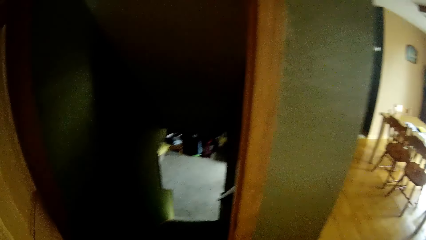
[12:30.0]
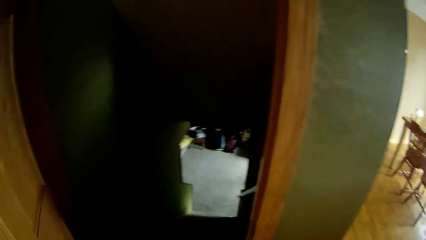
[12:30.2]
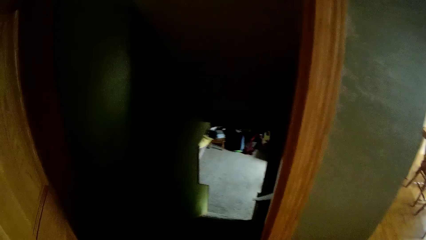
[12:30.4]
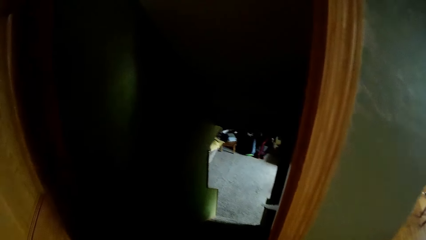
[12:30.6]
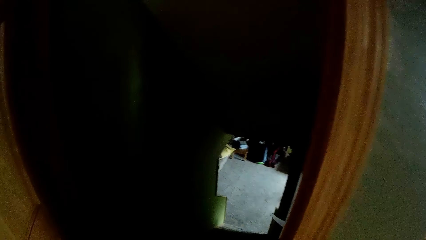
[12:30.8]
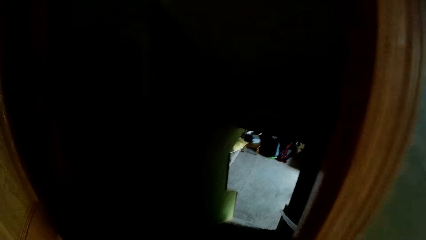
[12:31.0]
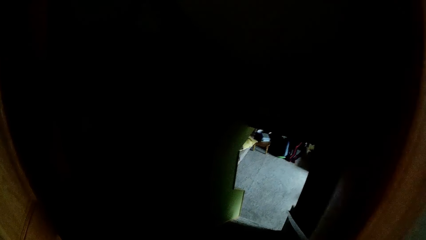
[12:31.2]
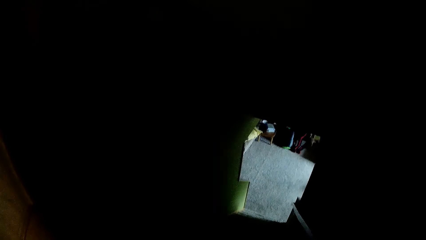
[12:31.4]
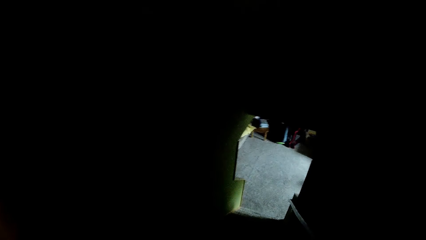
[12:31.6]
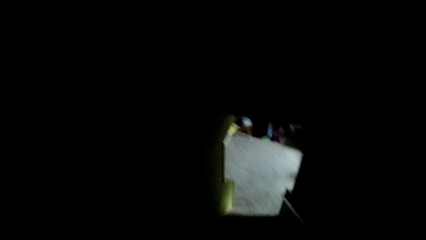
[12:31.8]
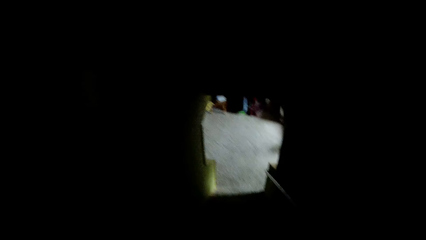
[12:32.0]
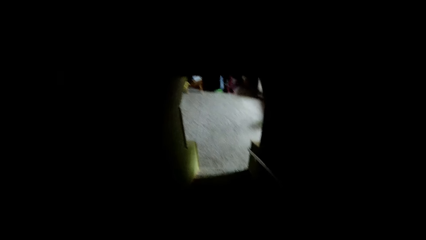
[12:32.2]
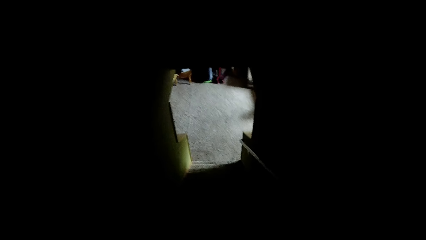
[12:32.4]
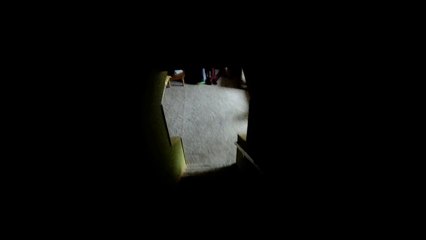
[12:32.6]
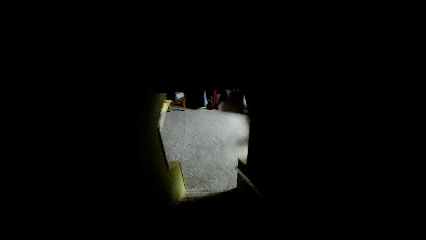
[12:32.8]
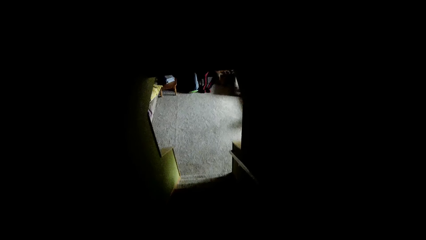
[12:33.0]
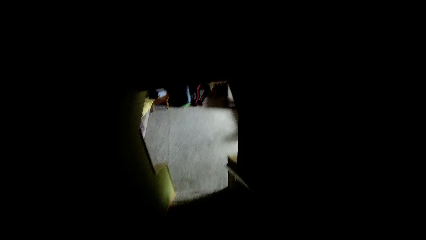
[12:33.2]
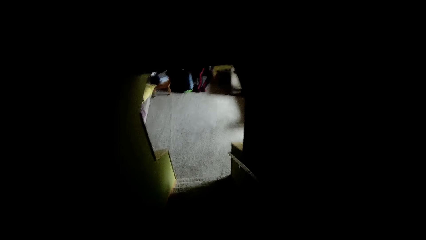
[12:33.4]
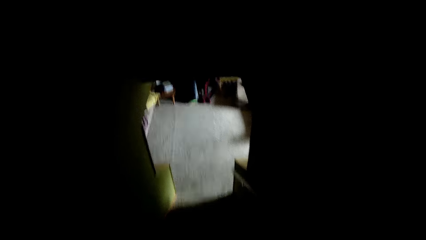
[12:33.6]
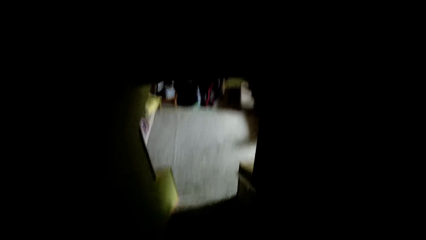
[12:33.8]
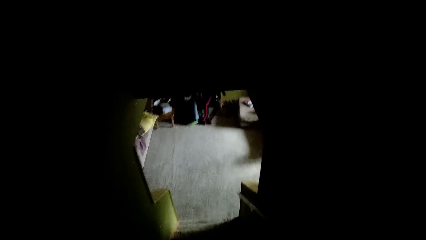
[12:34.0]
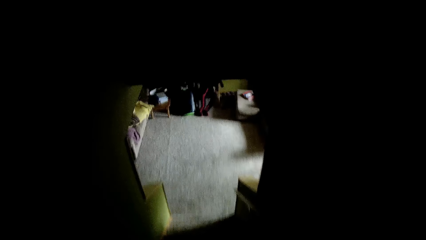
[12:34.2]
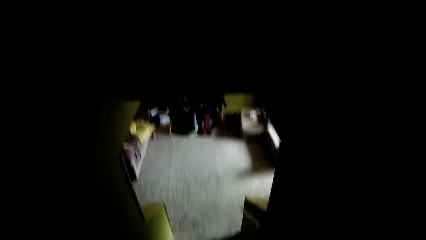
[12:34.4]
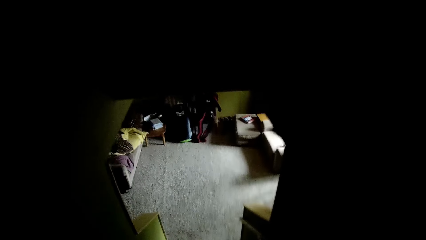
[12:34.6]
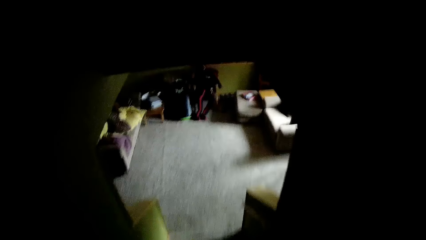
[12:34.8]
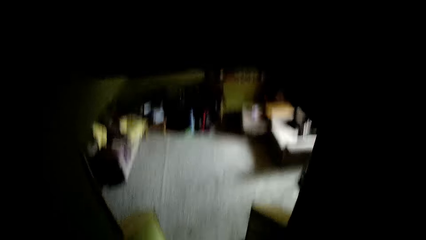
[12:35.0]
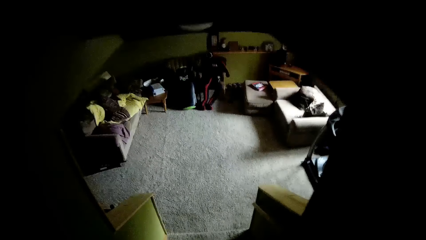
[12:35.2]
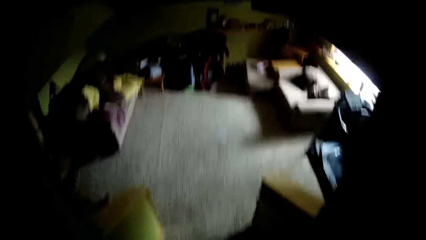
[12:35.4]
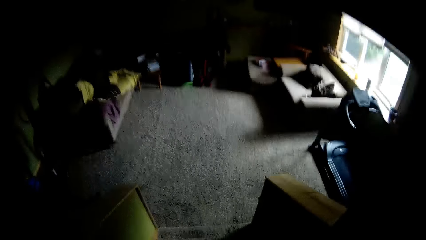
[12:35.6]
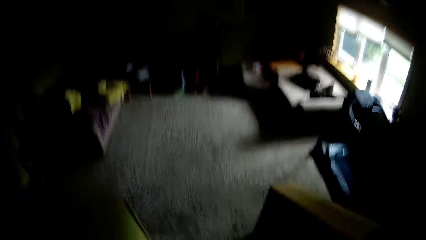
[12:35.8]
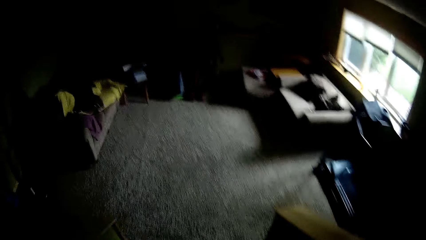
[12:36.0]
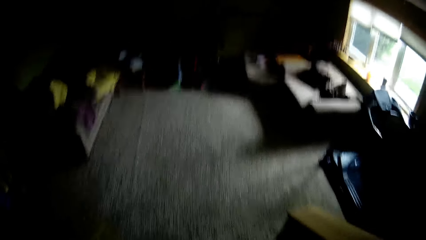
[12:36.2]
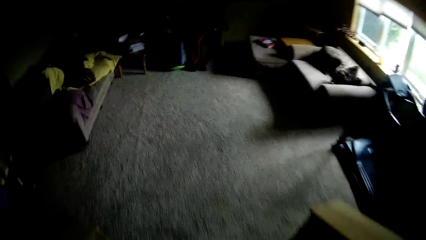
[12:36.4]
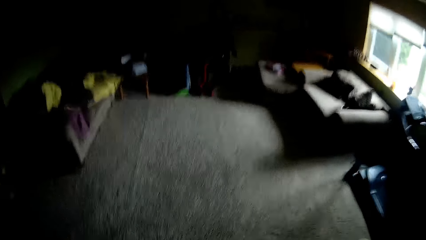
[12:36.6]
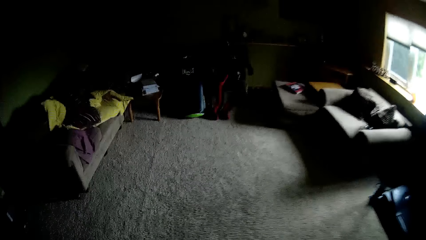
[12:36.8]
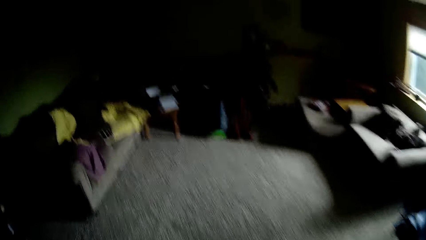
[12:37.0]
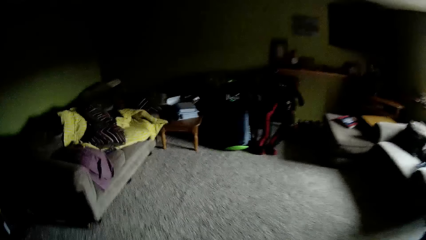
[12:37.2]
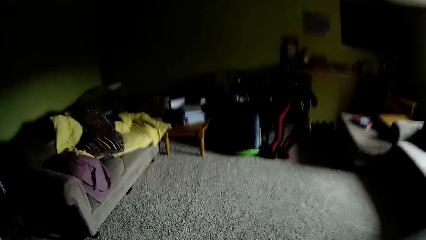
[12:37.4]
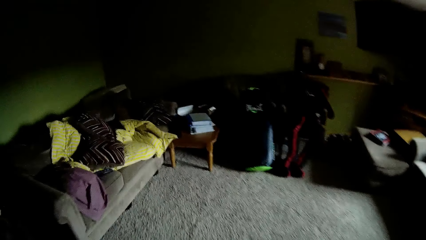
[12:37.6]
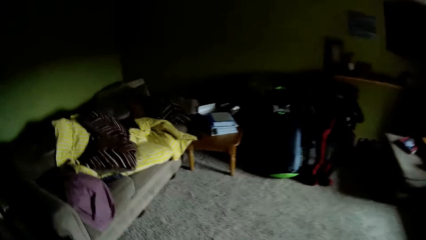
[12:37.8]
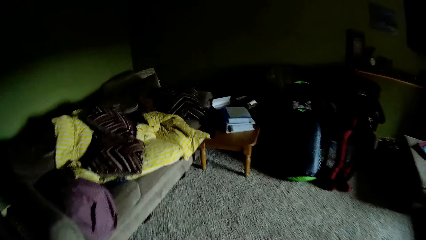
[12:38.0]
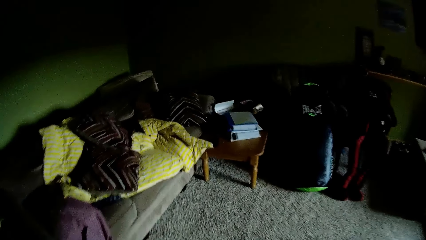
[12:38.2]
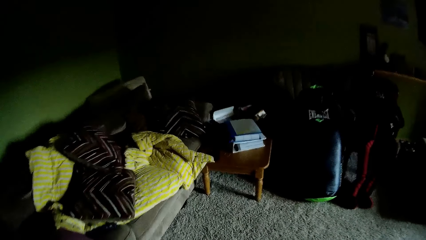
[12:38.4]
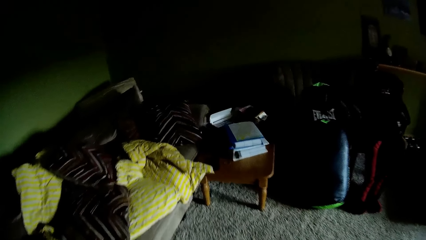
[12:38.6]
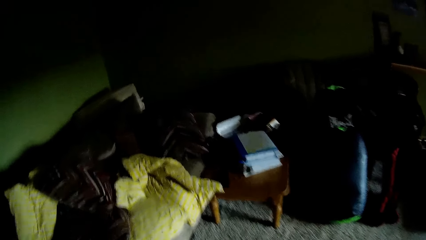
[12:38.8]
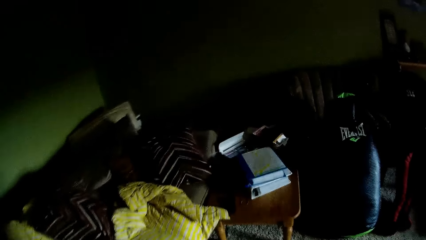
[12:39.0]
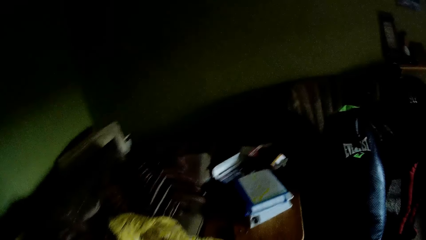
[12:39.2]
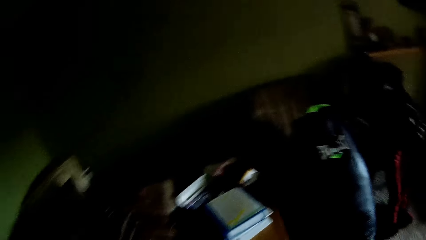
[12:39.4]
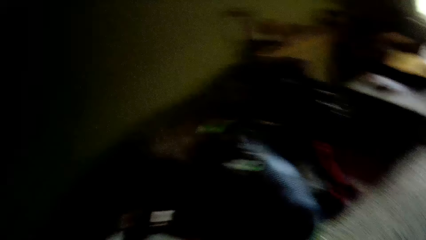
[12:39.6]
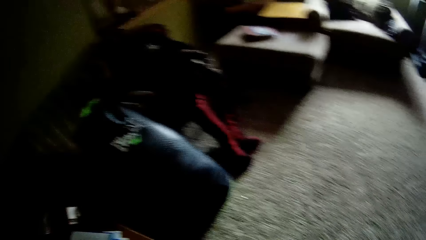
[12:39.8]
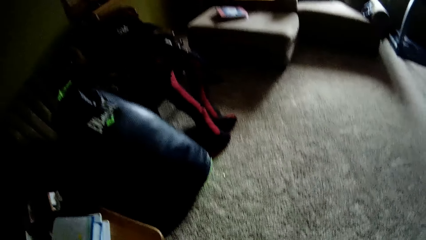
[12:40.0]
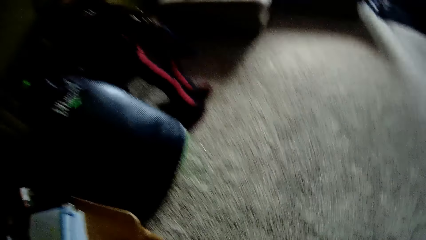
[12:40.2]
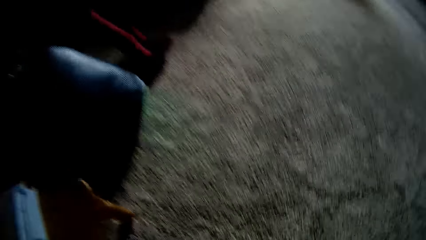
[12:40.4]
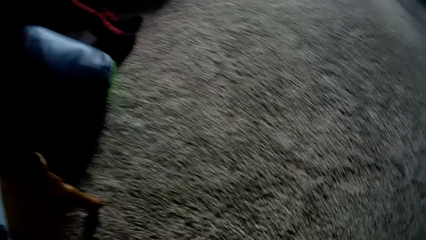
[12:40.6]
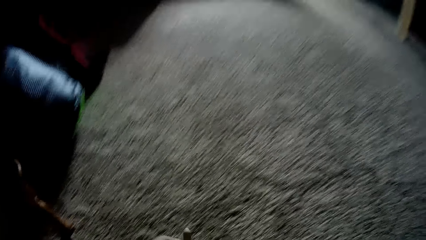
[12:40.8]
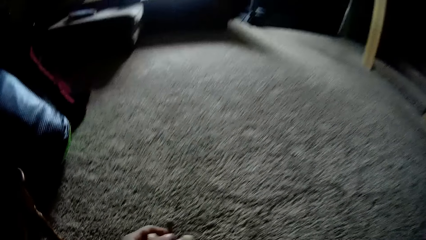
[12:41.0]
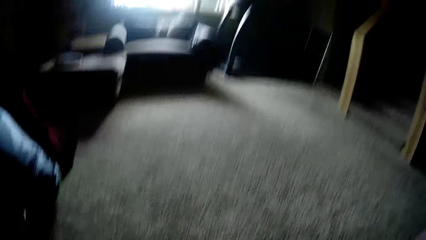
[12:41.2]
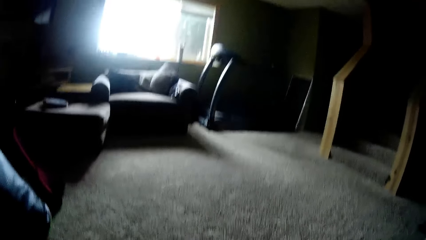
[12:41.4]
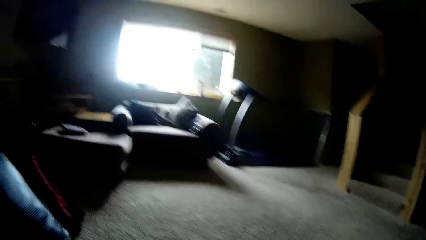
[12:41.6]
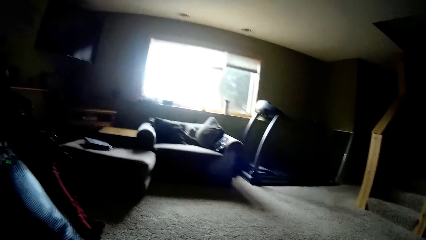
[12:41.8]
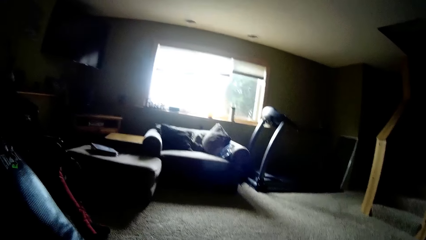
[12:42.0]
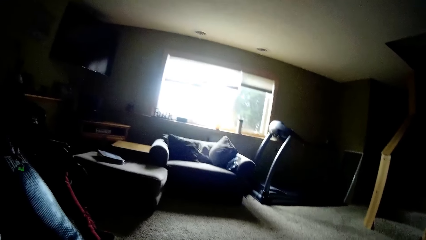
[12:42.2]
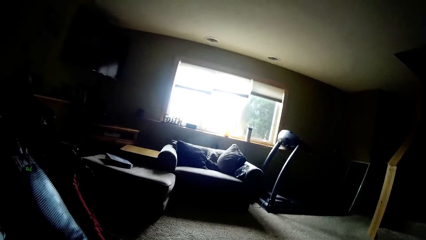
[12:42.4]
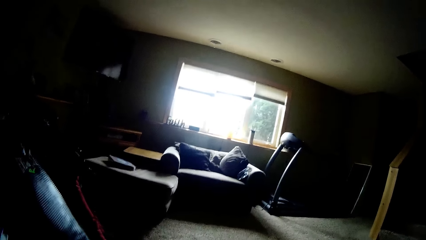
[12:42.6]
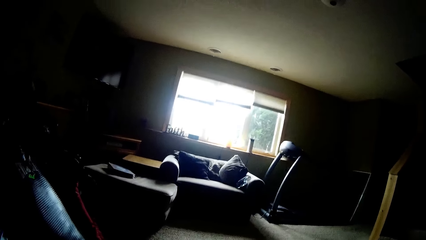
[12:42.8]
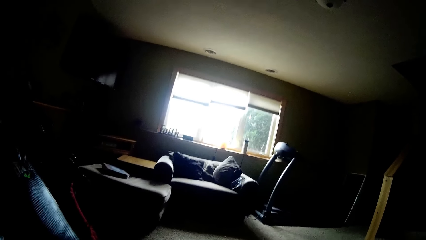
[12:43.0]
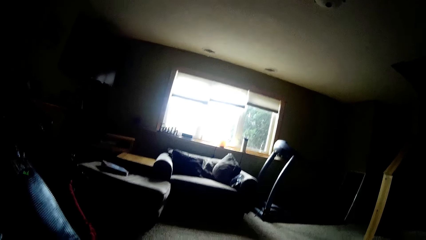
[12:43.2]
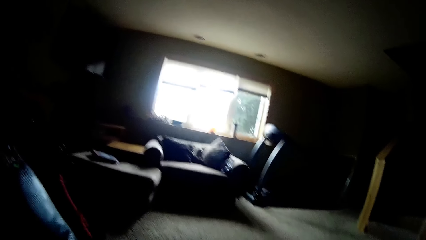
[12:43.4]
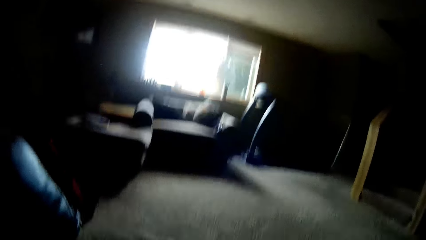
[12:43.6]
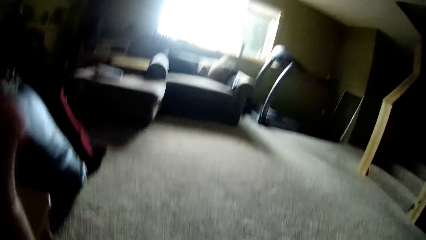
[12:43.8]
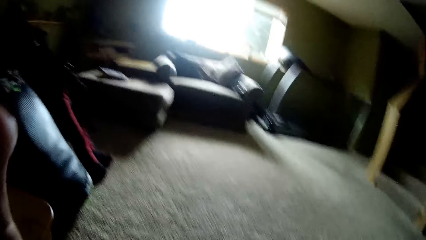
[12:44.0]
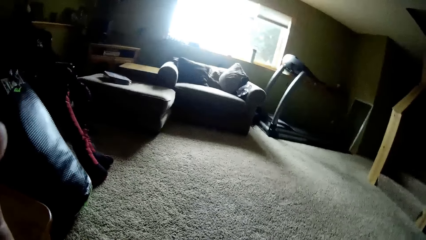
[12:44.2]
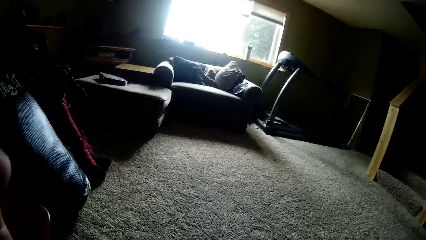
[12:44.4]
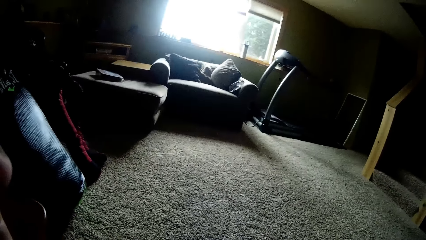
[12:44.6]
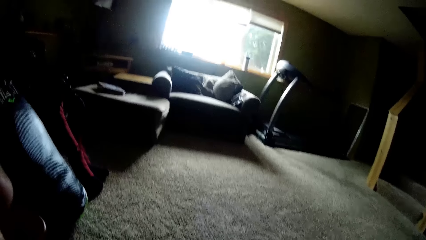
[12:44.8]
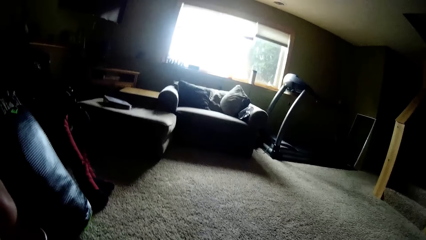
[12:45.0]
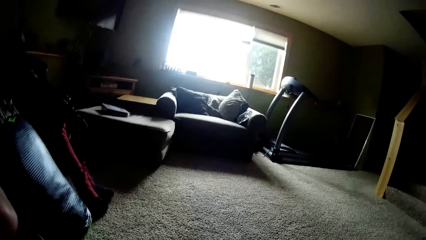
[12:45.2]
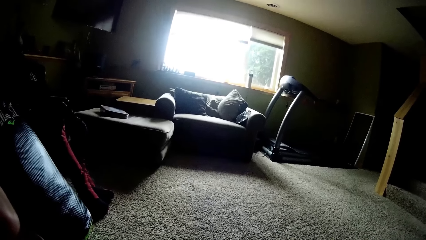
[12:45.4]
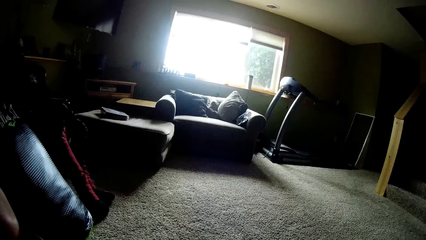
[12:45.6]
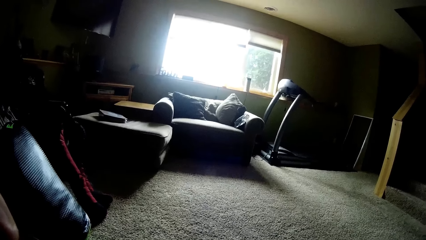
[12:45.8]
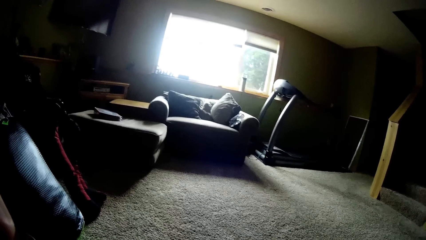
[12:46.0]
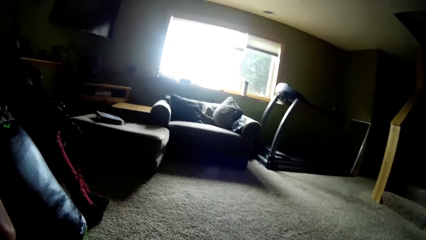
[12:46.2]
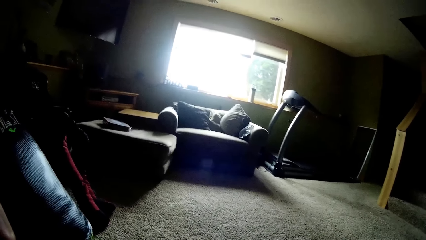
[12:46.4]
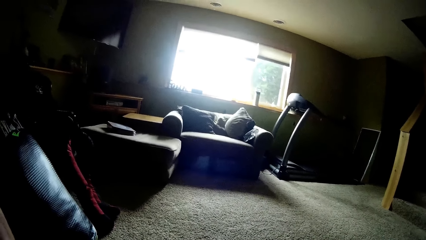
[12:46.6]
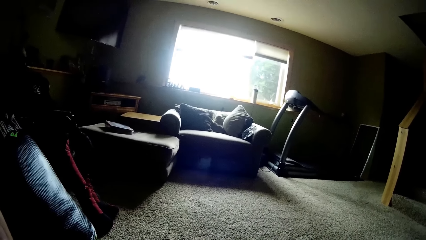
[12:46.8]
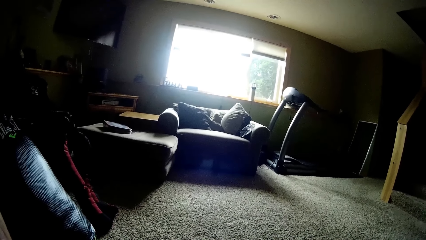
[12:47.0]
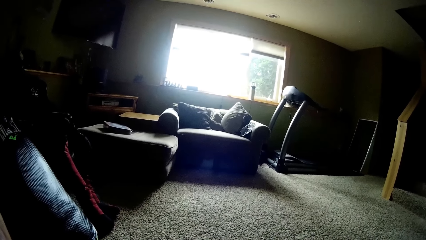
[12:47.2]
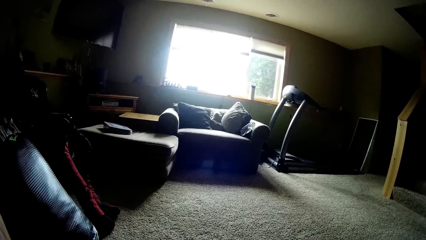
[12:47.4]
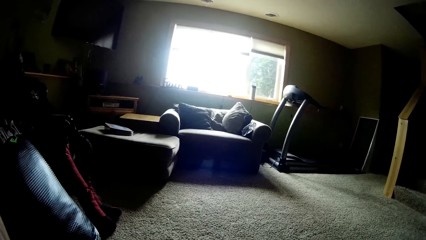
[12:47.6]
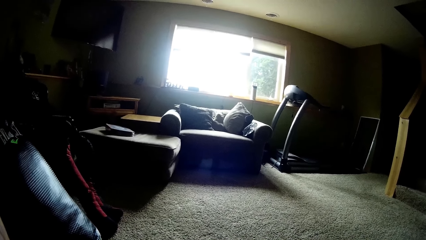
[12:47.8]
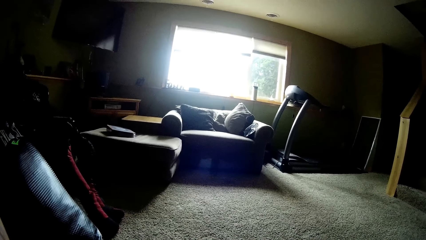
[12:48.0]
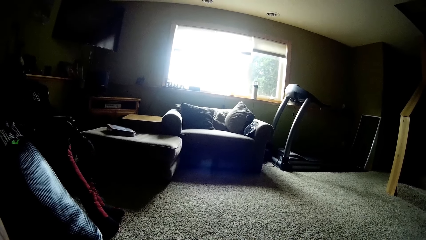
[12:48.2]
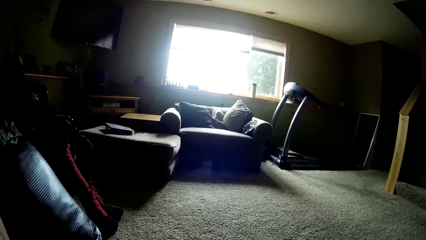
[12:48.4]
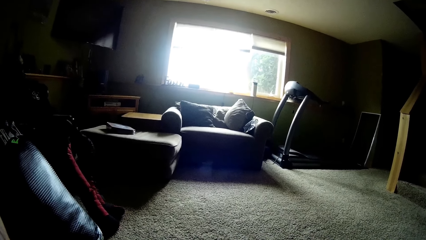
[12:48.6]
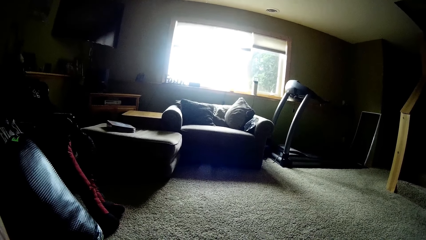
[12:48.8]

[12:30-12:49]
The camera wearer climbs down a staircase. They look on. They touch the camera.
